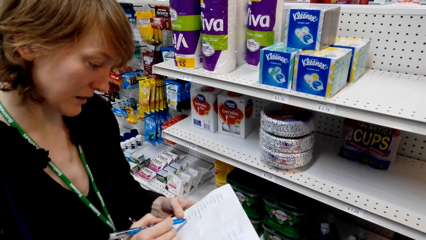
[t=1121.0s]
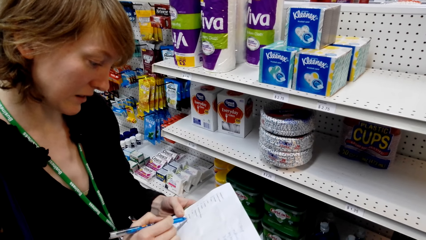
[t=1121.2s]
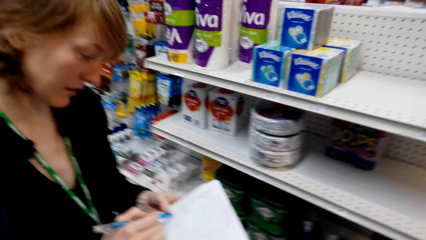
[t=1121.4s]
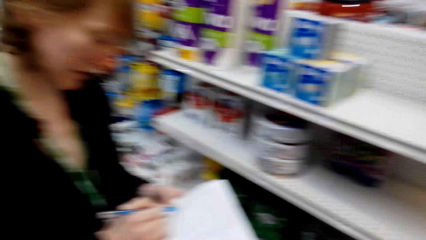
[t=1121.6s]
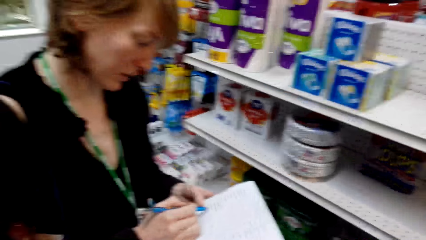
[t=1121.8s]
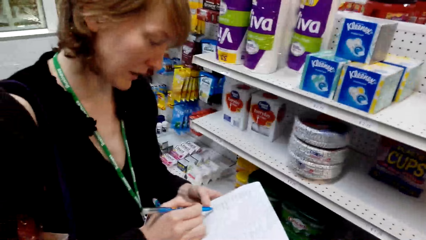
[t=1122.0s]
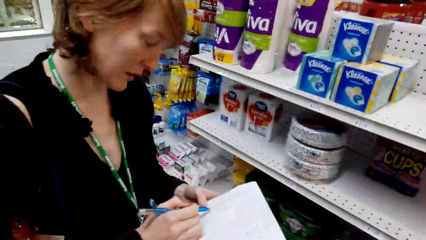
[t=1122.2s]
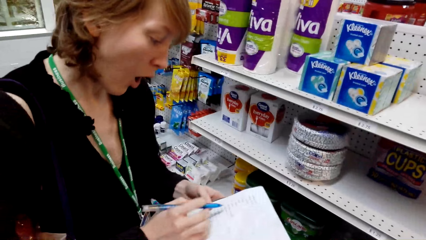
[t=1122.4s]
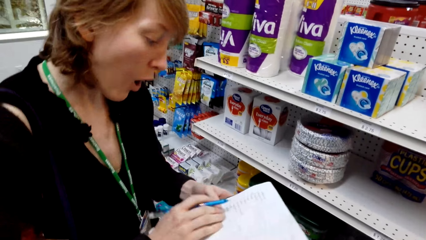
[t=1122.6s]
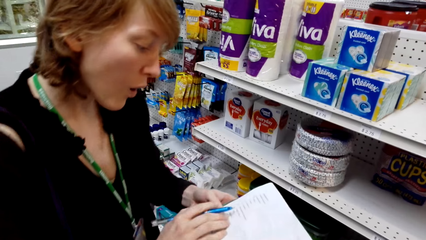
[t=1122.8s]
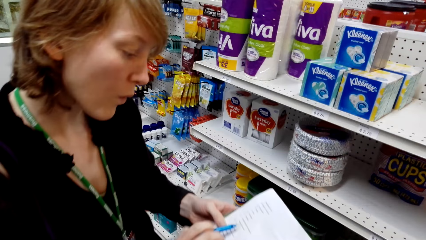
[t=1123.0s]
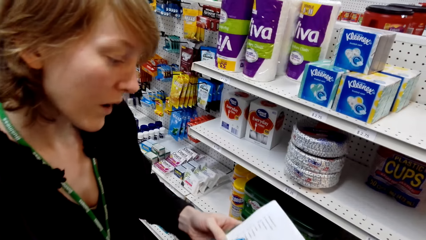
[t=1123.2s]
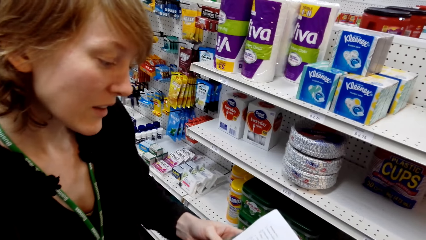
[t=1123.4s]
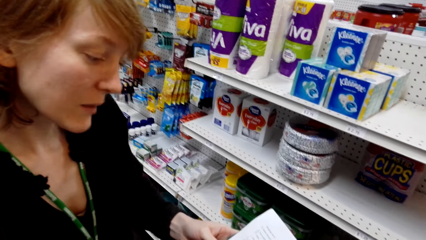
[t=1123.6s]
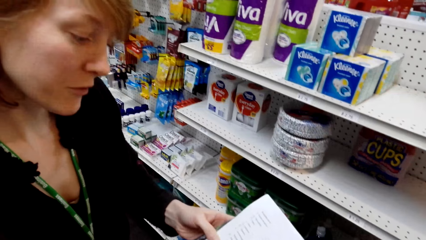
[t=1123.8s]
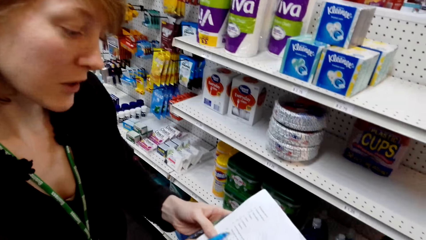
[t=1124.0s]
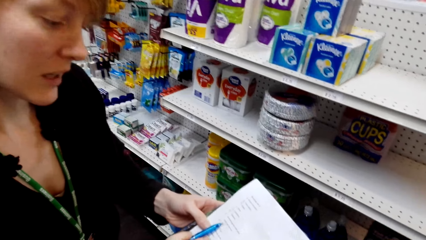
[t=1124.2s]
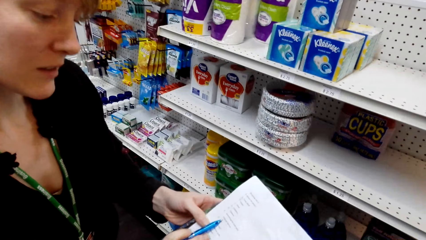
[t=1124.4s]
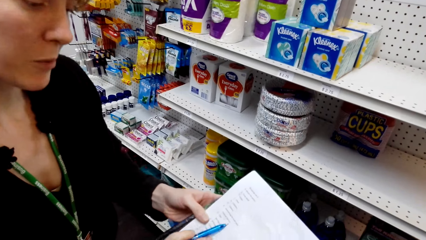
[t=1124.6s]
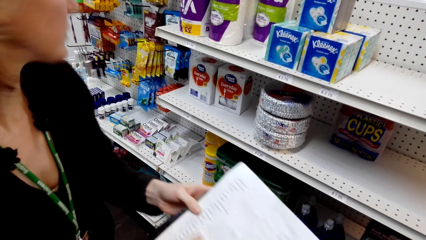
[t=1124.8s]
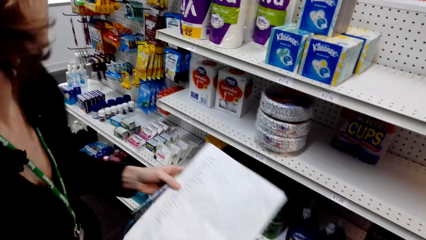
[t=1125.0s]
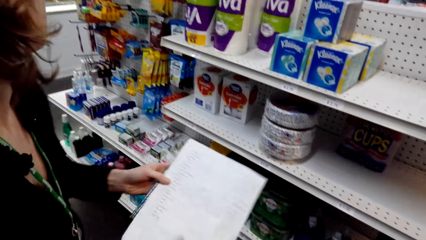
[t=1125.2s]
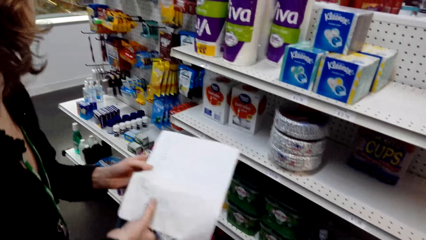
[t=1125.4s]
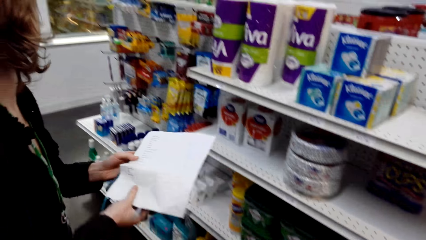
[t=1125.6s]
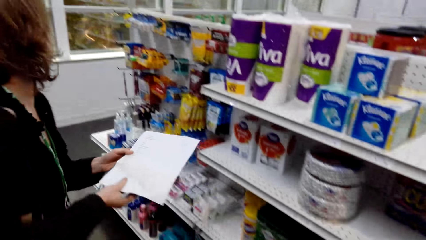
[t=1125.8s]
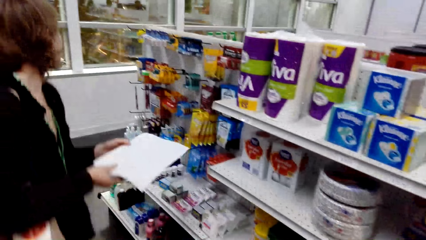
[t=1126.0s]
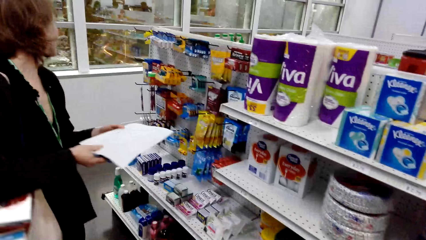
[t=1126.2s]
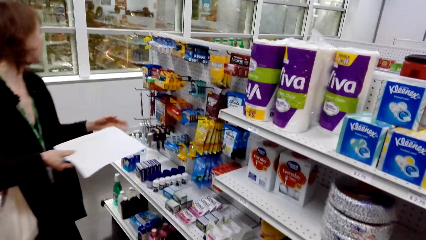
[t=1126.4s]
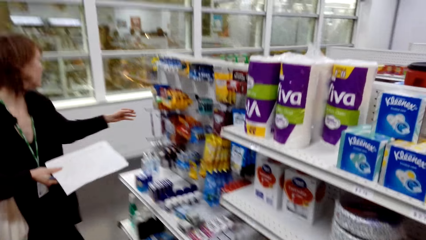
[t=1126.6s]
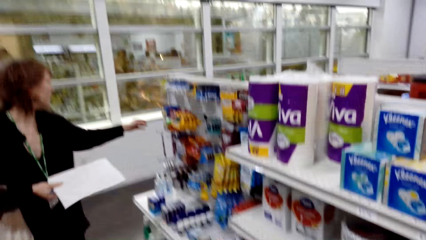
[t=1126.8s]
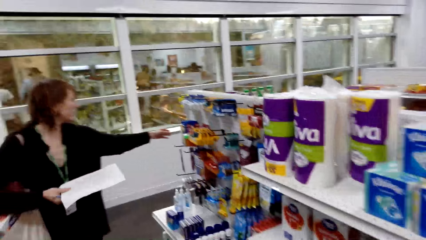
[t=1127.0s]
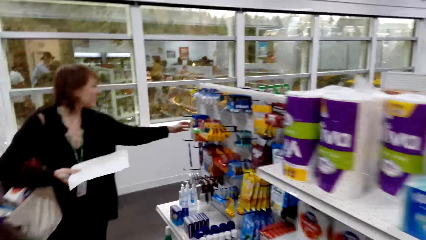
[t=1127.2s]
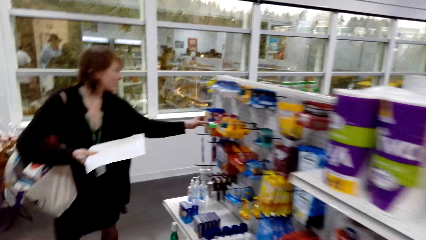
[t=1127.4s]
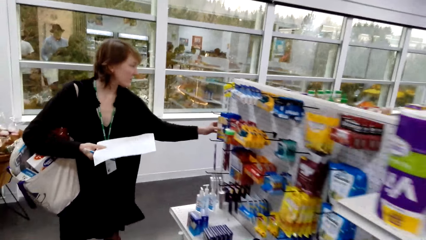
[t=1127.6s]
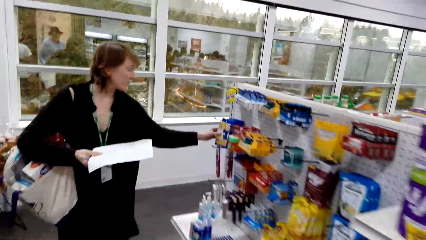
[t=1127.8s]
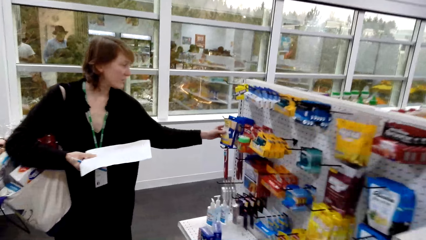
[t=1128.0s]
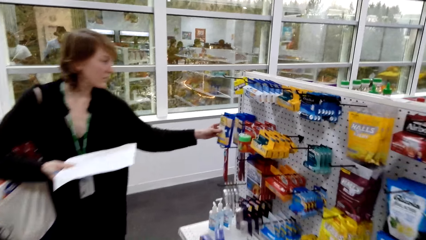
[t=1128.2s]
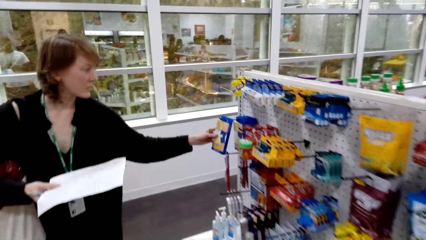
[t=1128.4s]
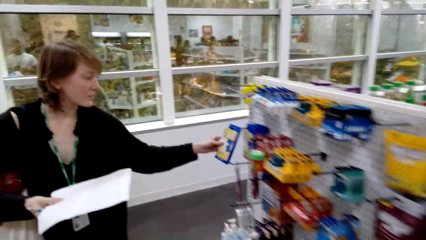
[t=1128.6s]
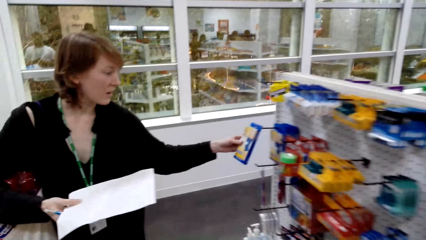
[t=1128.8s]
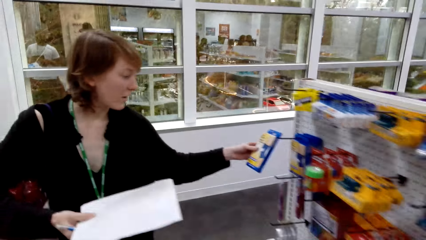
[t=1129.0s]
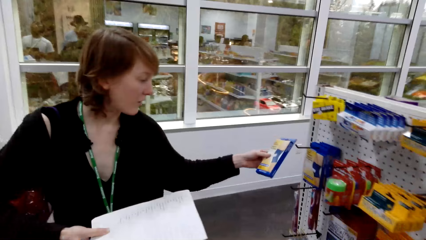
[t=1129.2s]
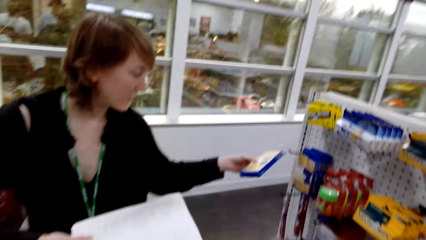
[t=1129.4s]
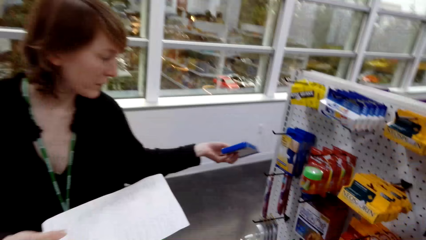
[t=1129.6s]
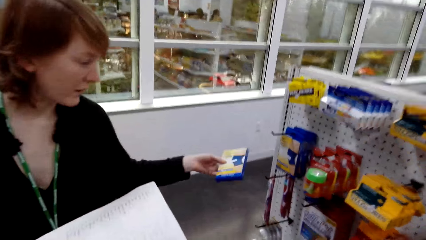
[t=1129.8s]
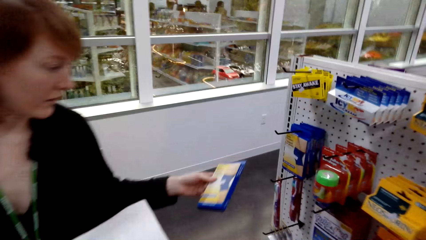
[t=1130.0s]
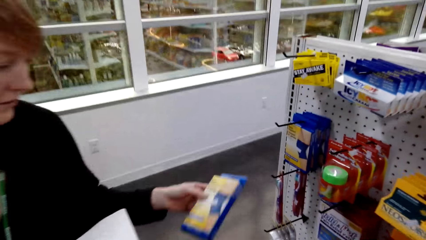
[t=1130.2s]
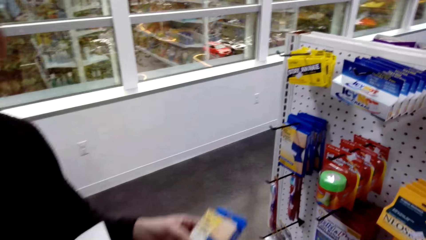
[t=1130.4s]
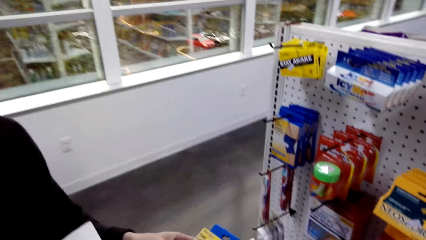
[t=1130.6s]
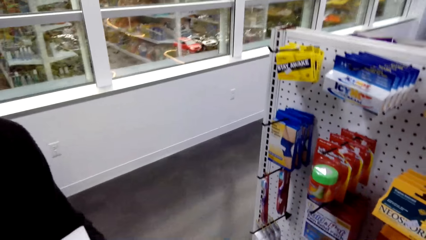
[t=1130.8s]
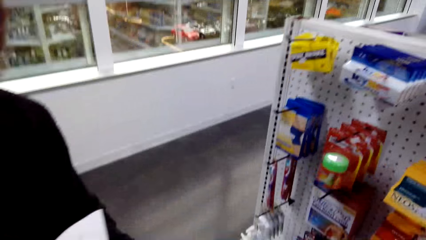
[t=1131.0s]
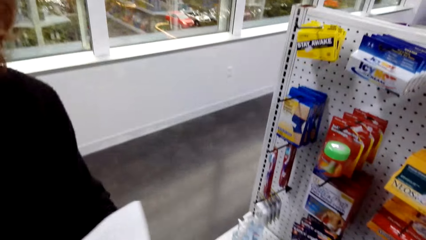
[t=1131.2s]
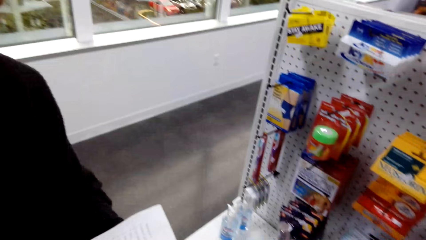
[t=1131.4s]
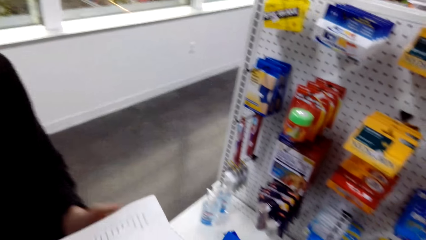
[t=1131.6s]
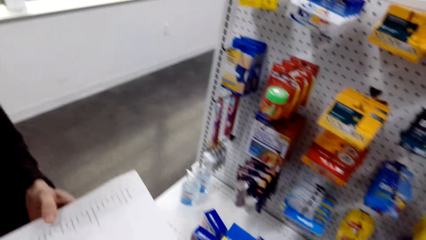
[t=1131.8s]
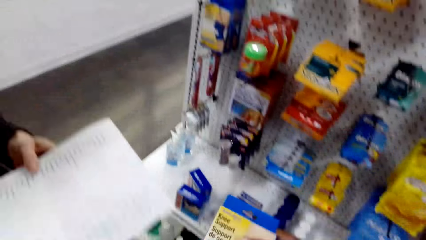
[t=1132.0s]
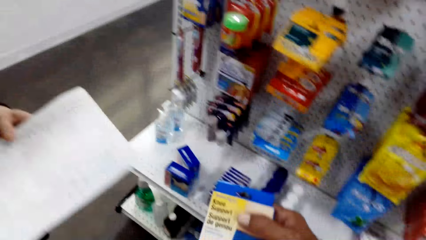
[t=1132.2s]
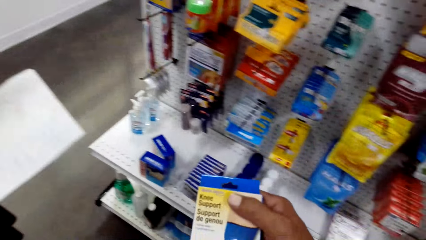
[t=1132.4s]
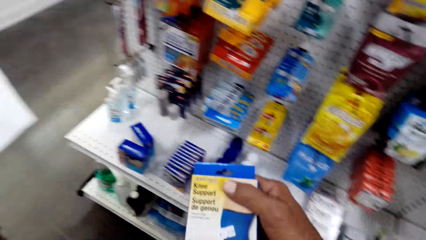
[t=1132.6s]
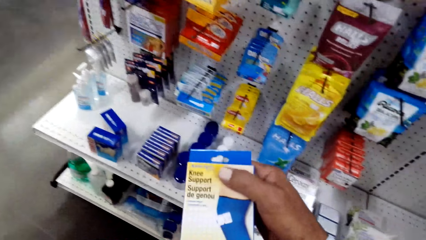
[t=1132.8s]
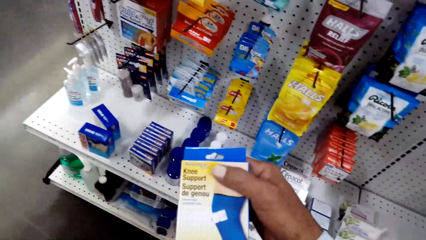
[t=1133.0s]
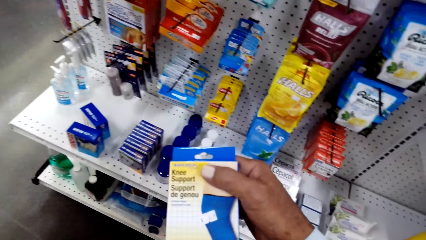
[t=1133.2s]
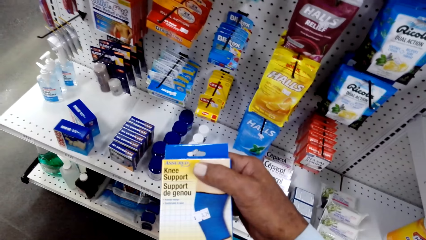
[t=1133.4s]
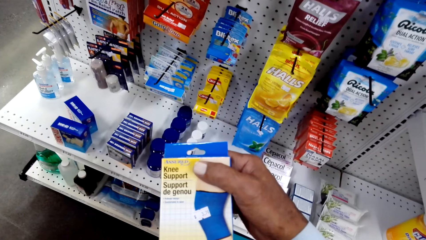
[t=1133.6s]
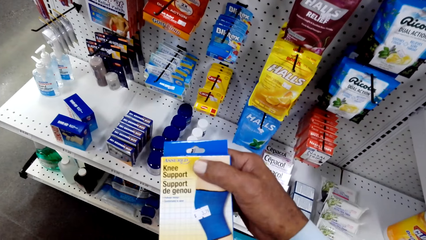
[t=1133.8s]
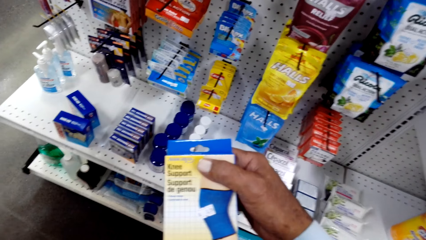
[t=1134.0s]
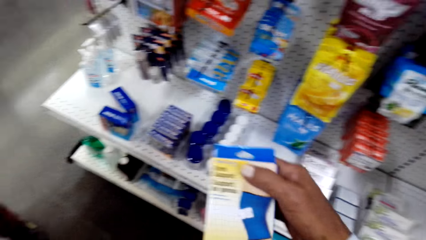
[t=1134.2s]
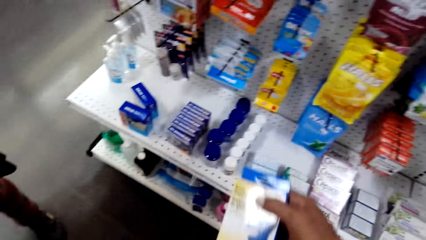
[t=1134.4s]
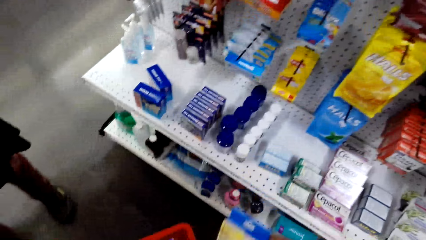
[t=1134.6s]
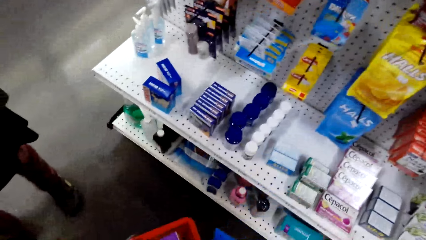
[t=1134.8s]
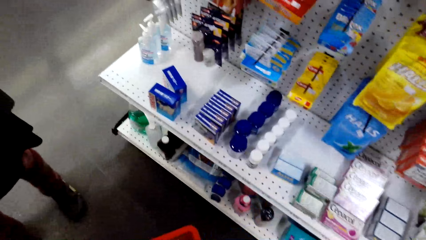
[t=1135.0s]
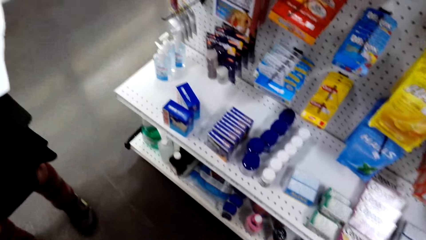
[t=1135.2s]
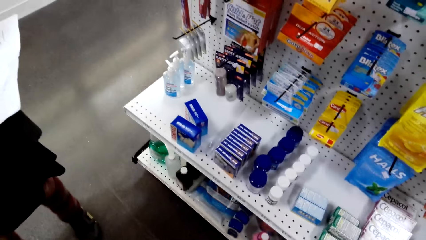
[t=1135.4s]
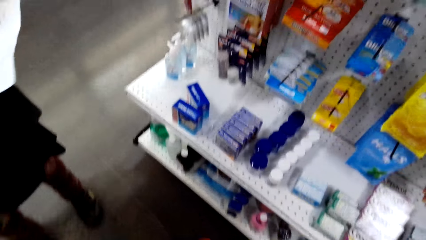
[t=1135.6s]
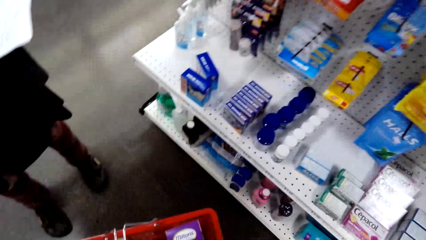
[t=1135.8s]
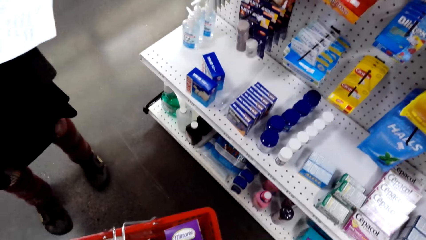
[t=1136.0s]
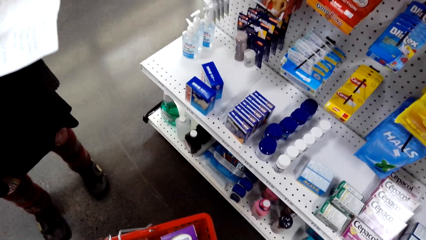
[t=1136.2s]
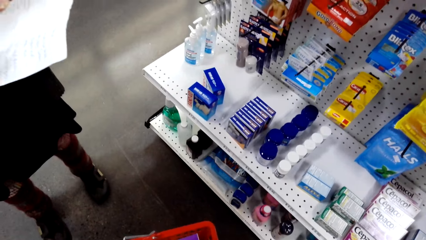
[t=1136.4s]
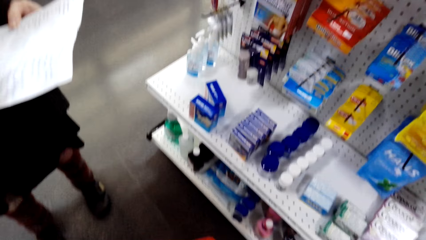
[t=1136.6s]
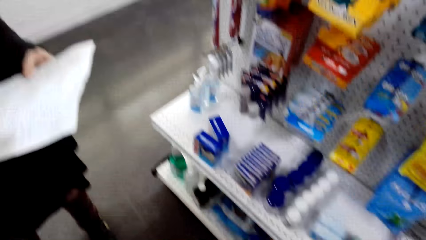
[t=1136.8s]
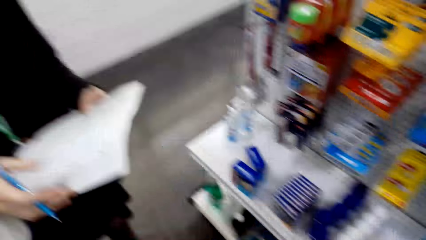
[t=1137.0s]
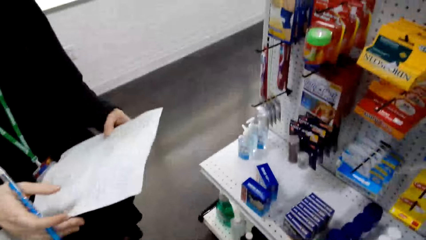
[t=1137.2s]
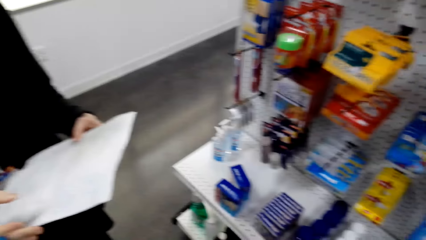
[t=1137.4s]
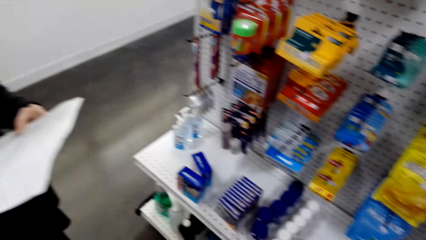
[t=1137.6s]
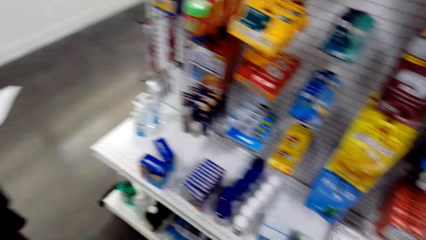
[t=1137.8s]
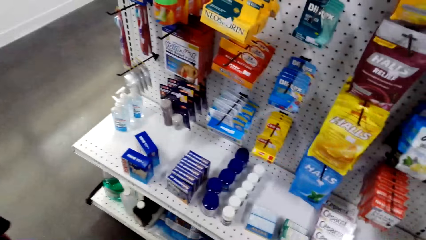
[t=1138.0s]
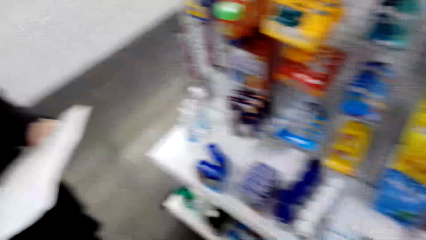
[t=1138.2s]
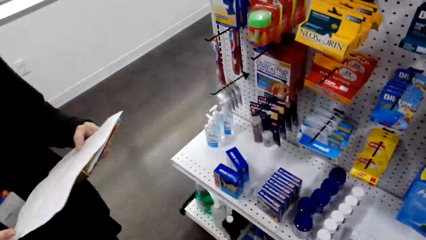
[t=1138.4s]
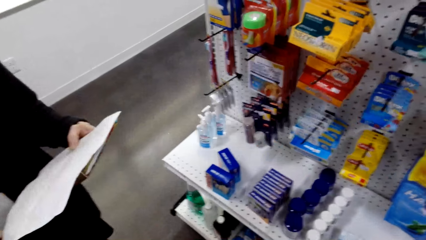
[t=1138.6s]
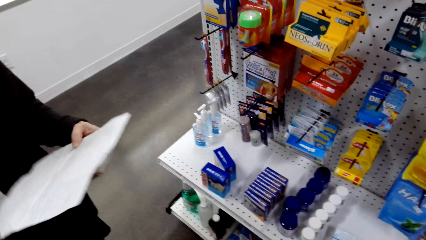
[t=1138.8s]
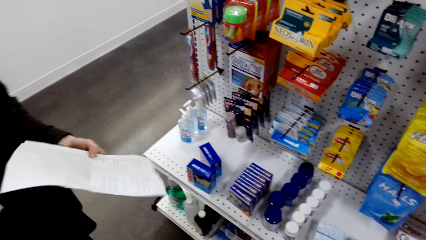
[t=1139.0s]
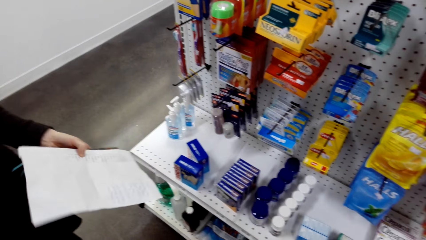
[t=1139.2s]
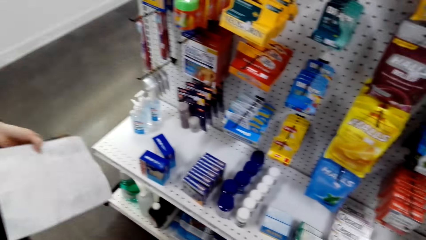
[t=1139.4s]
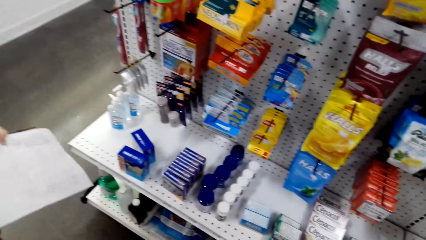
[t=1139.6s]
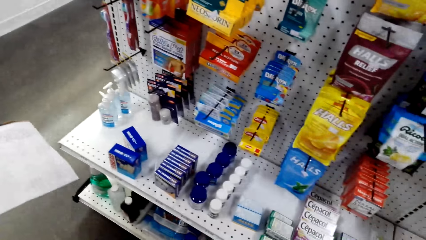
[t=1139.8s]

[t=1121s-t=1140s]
The lady holds a pen, talks with the camera wearer, and holds paper. The lady holds the paper, walks around, and holds the pen. The camera wearer talks with the lady. The lady holds something. The camera wearer talks with the lady. The lady takes something from the shelf. The camera wearer talks with the lady and holds something. The lady holds the paper. The camera wearer talks with the lady. The lady holds the paper. The camera wearer looks around.
